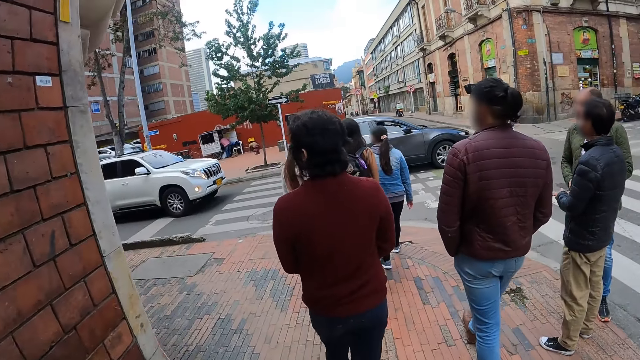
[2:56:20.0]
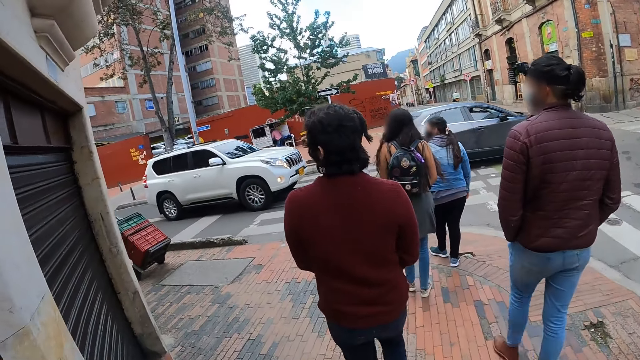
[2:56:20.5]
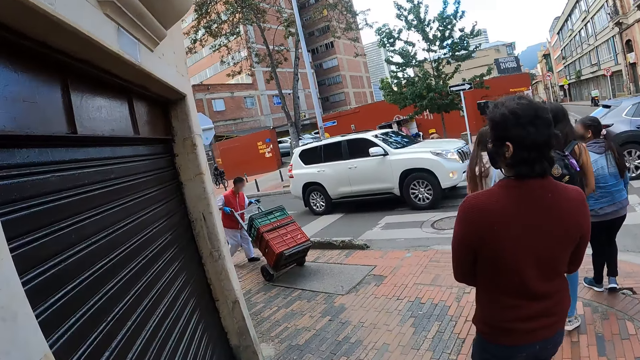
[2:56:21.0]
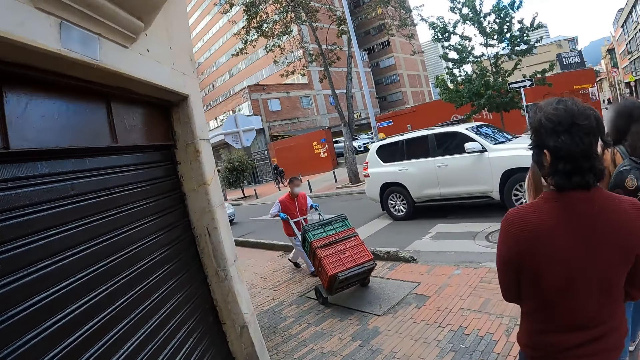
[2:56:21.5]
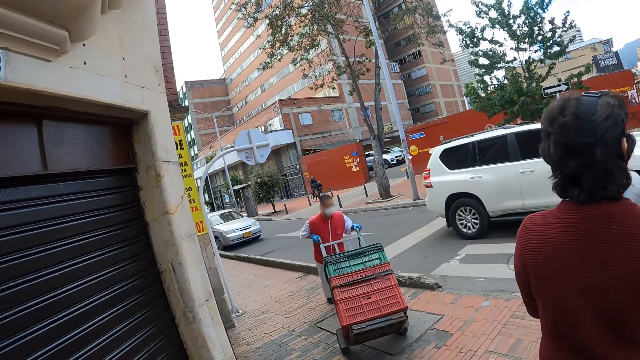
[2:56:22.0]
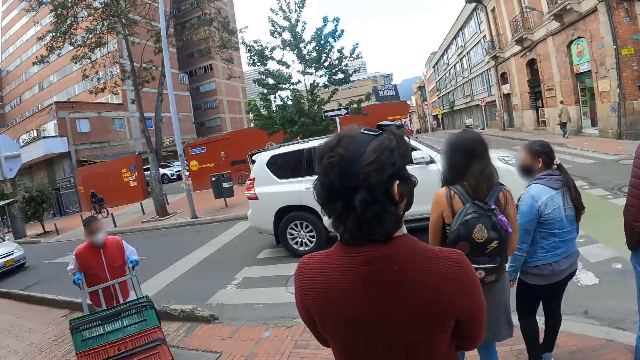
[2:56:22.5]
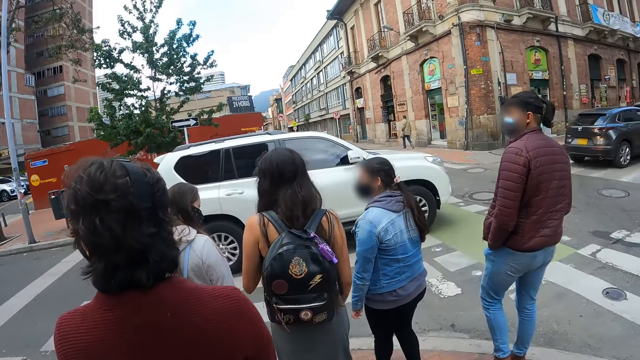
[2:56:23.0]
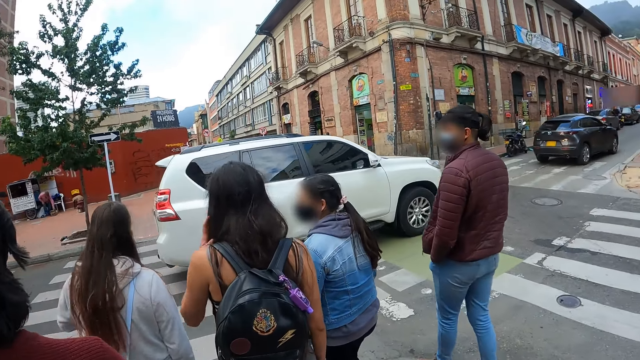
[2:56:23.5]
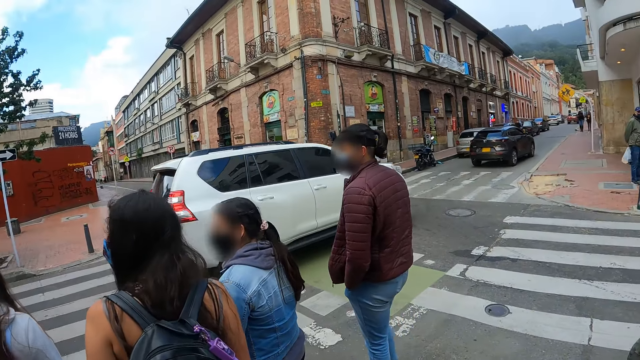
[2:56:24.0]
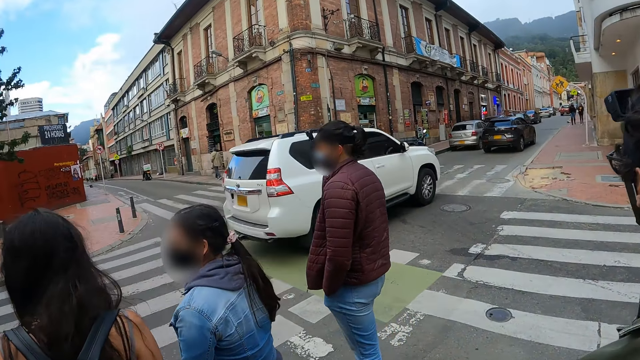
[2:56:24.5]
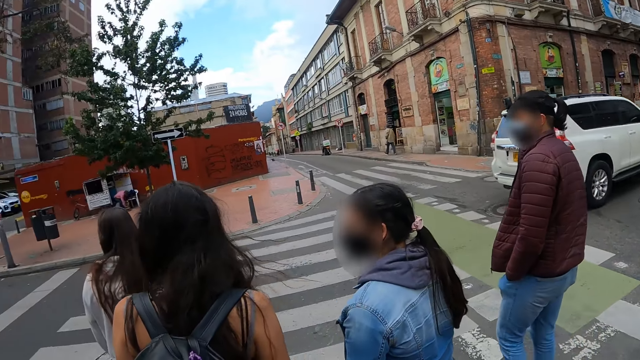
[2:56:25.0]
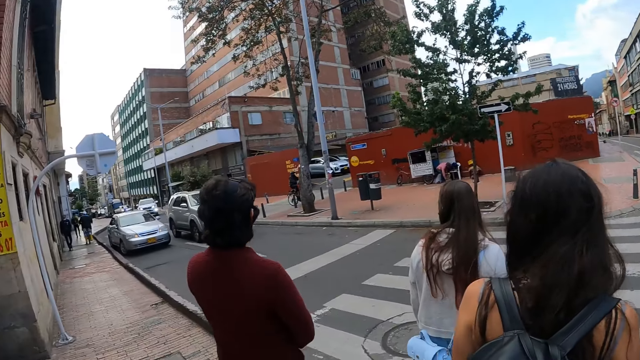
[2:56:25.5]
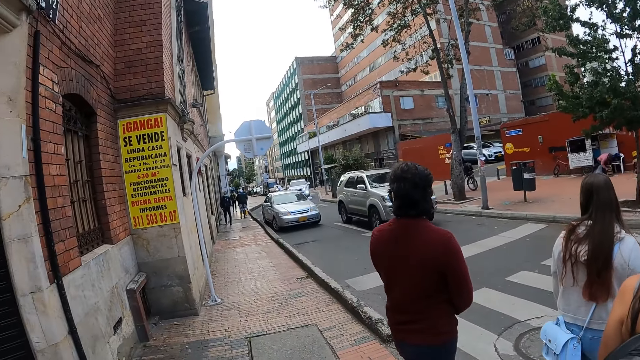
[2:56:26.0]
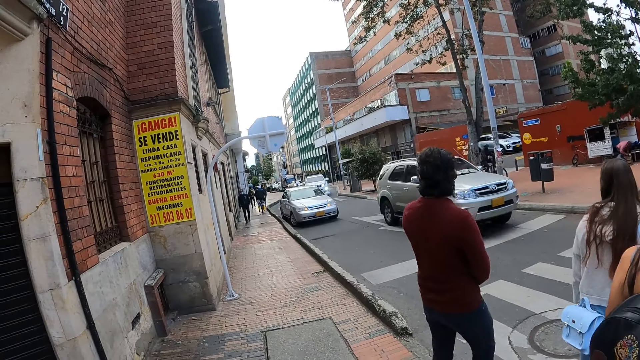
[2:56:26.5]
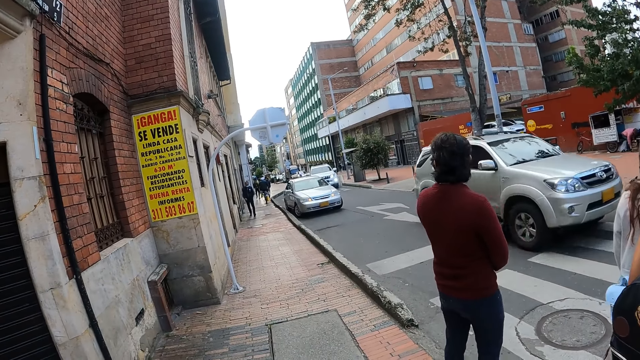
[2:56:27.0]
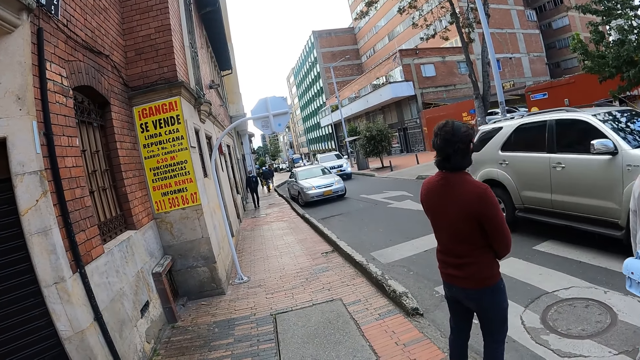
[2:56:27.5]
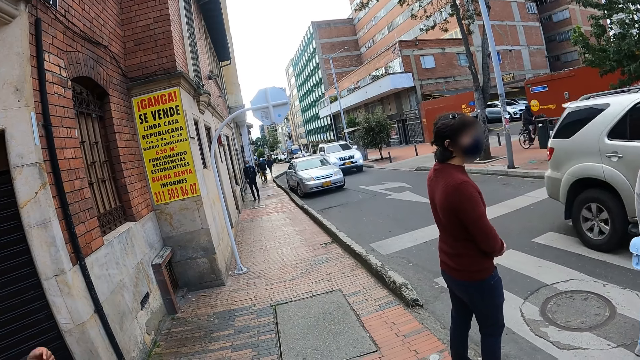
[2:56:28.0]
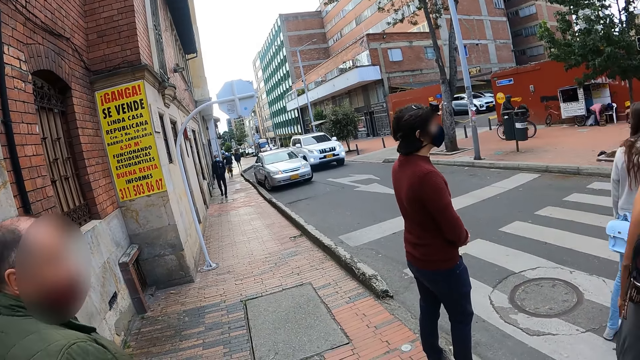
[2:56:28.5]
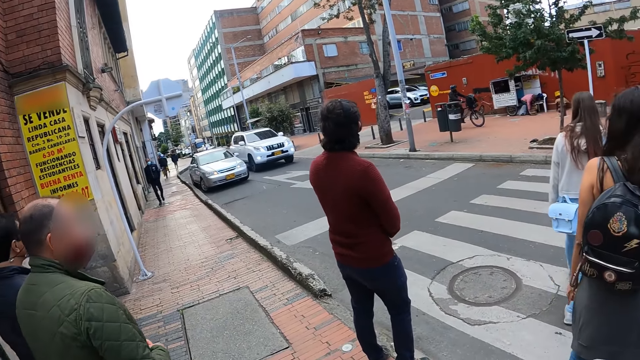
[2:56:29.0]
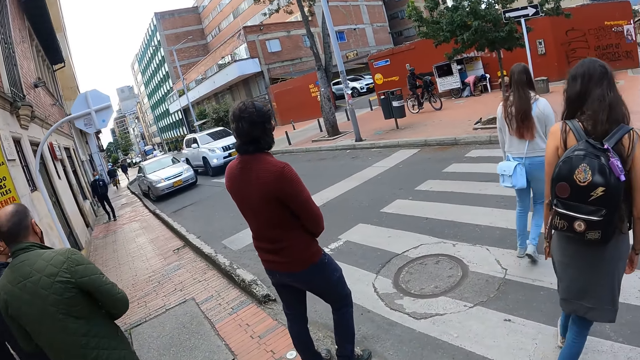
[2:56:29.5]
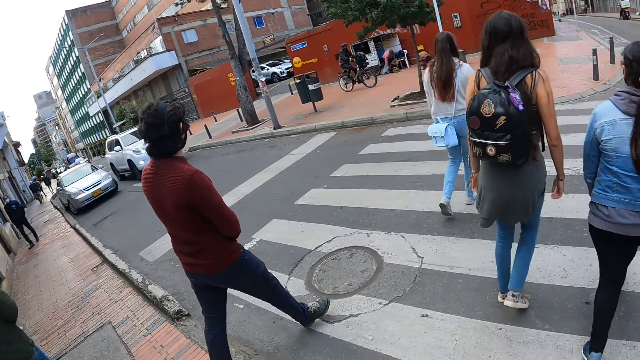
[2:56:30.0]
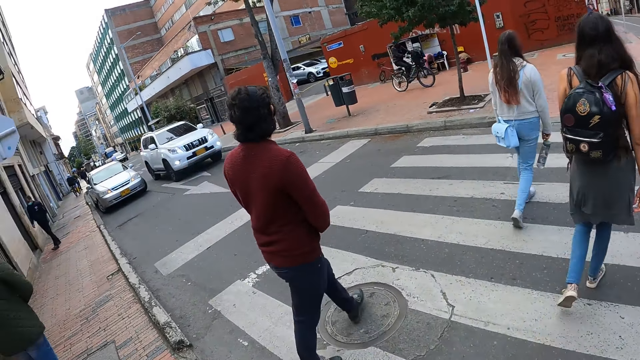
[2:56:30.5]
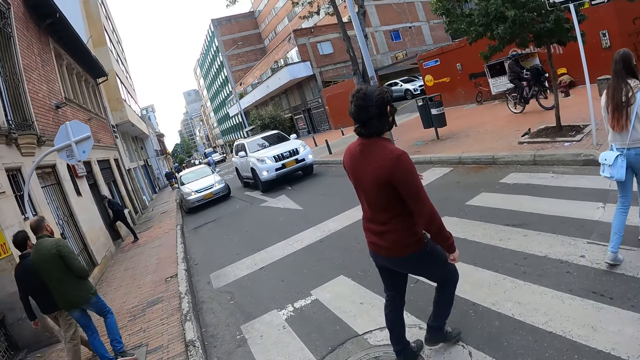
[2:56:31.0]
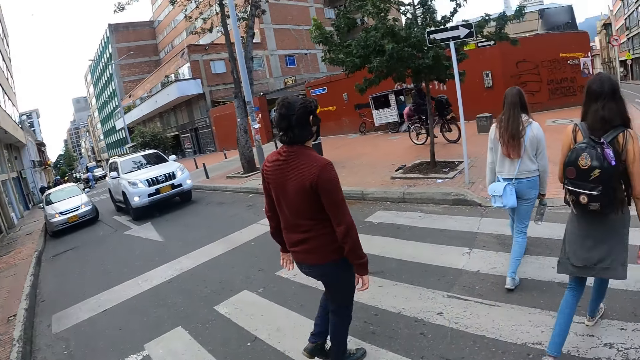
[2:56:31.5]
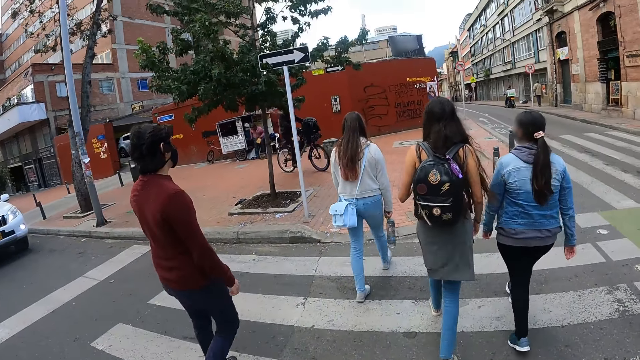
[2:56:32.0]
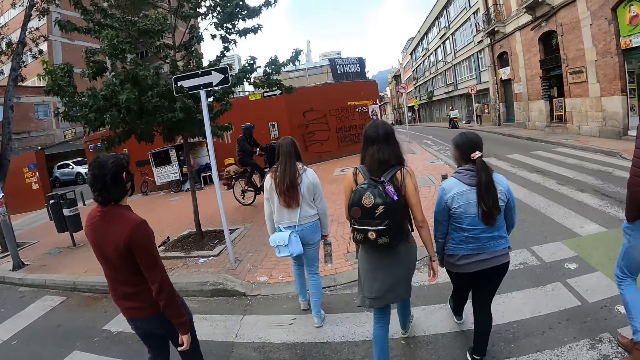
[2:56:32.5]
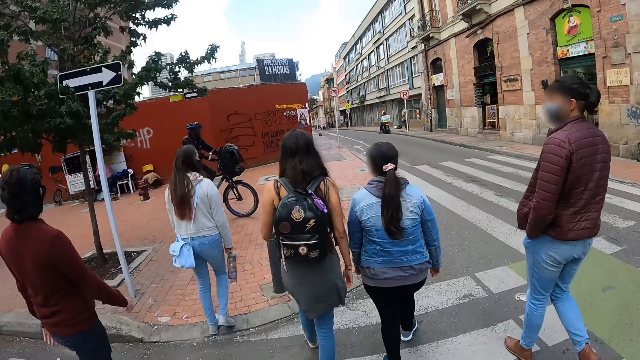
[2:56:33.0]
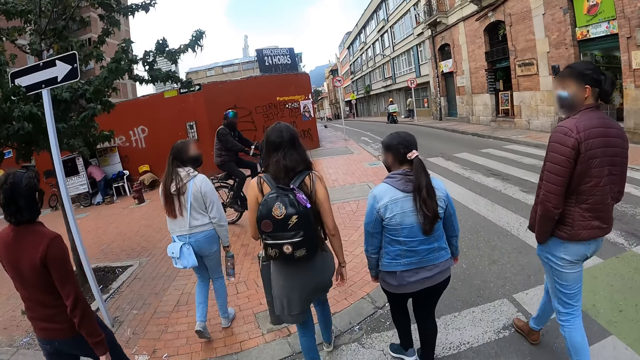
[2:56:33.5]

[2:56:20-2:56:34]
The camera wearer looks around. They look sideways. They stand. They look sideways. They walk around.

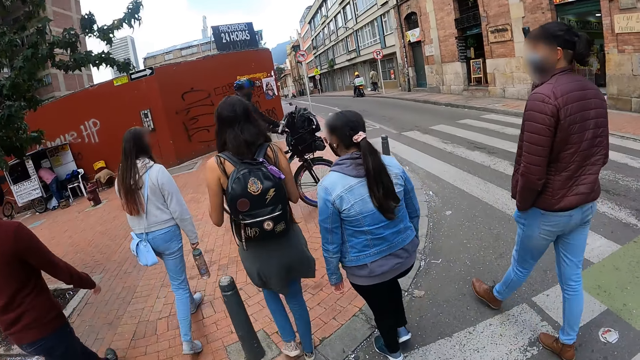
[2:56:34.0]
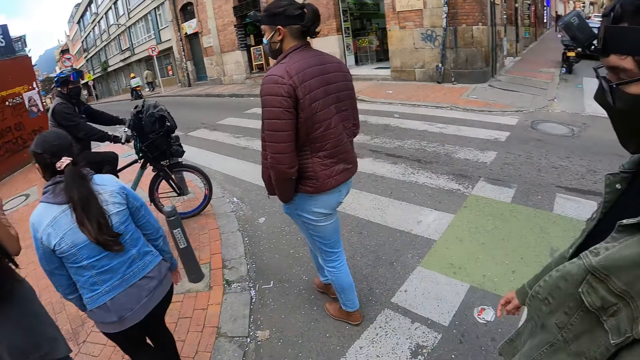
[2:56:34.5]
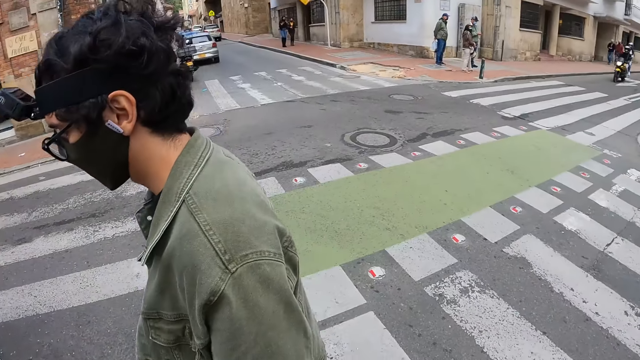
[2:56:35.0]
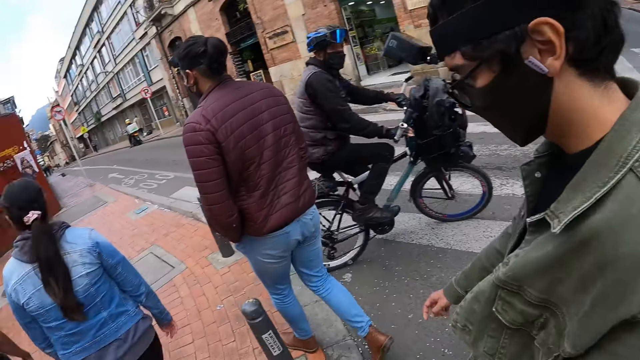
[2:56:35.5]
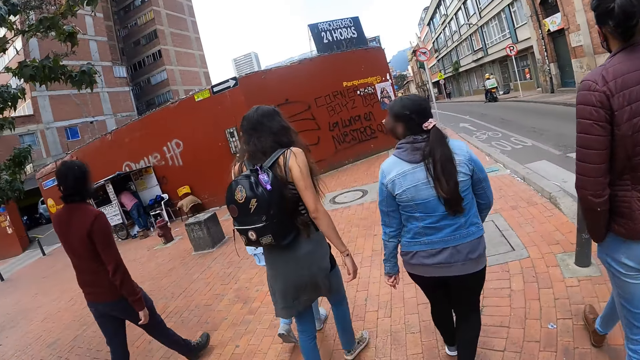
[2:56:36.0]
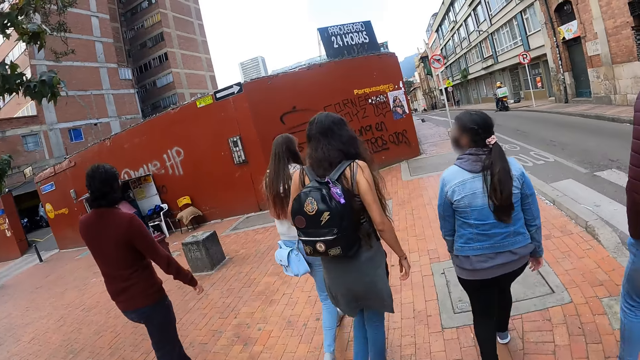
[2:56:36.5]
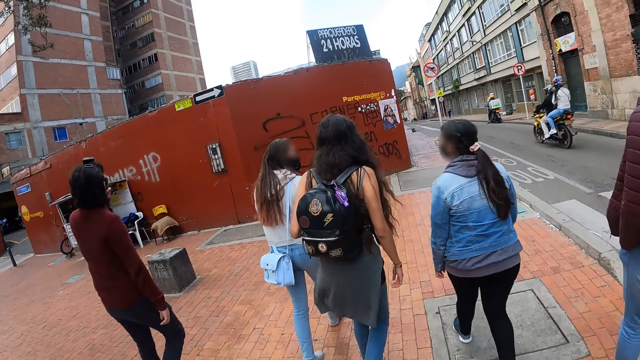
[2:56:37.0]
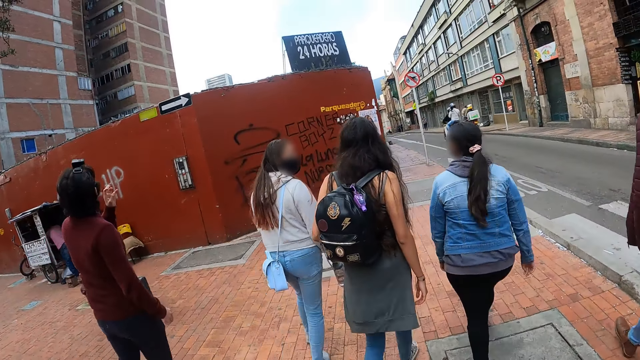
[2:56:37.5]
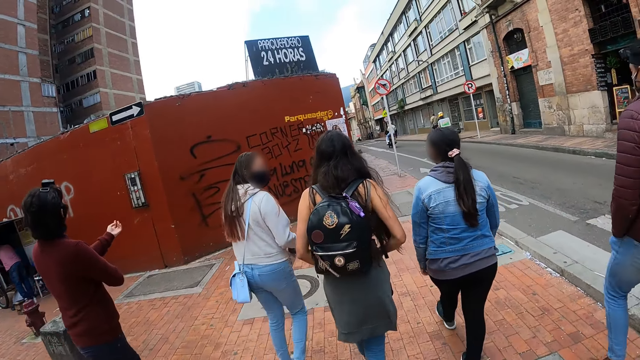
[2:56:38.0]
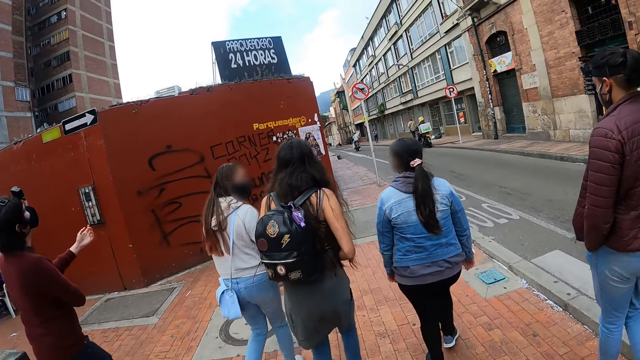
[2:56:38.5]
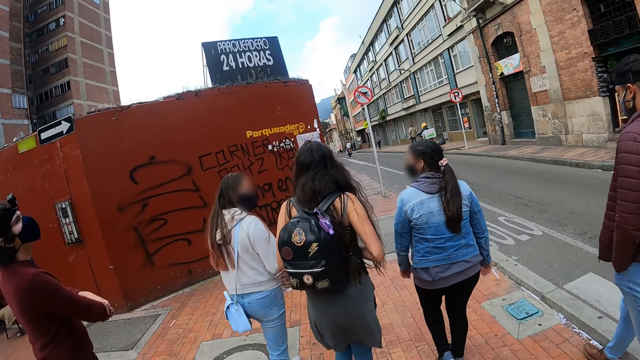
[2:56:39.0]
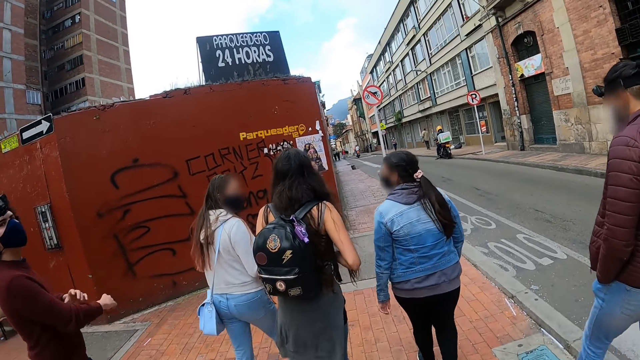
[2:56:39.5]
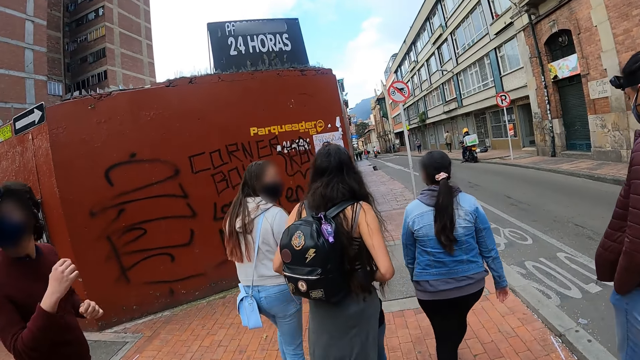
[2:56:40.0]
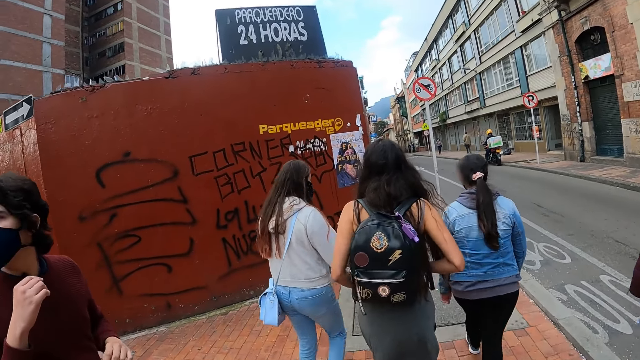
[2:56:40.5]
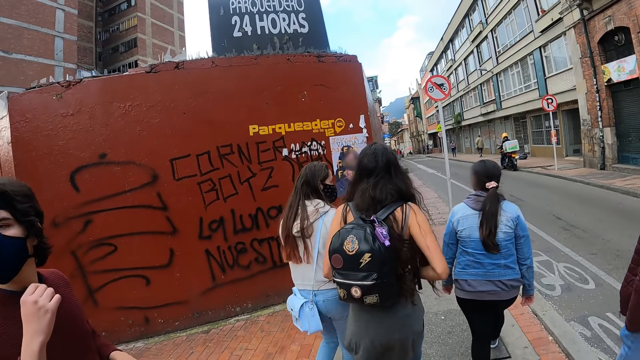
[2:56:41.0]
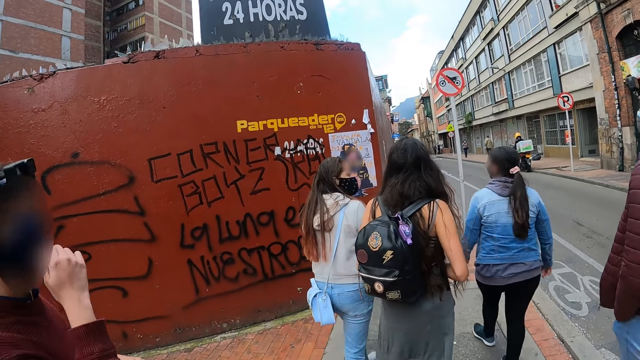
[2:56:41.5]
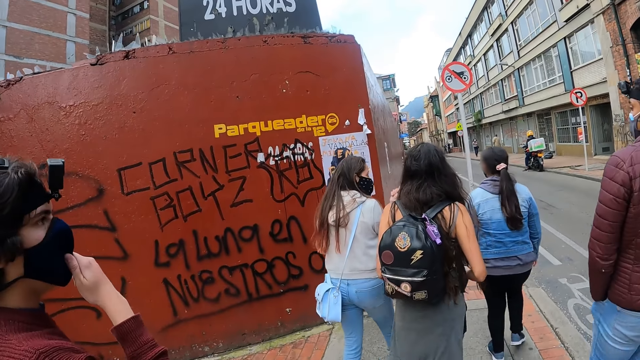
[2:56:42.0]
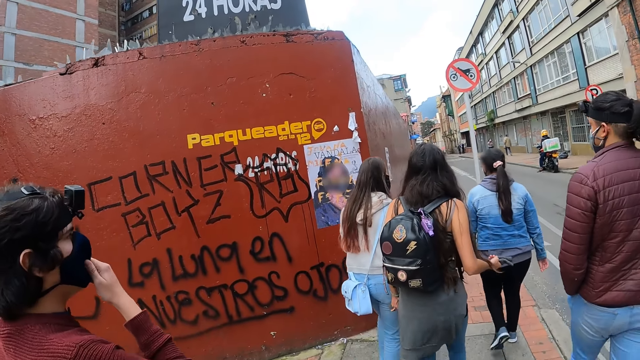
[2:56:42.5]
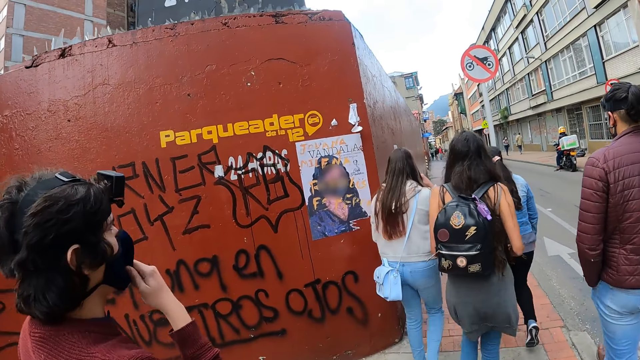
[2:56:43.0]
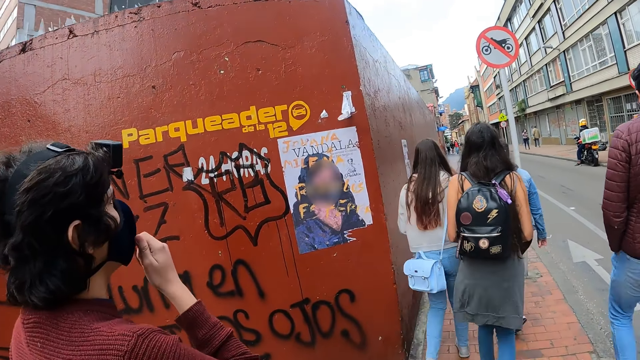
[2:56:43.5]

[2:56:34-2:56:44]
The camera wearer walks in front. They look backward. They walk in front.
